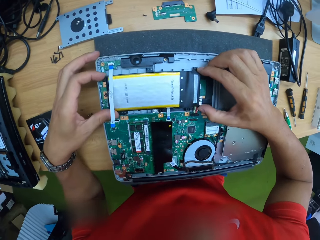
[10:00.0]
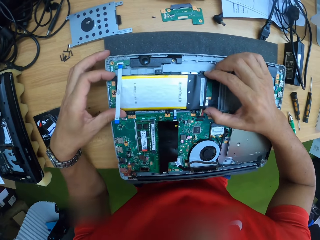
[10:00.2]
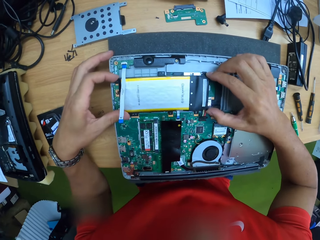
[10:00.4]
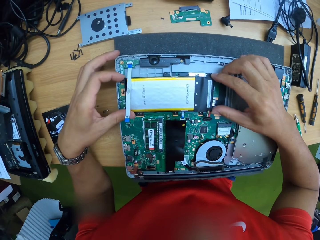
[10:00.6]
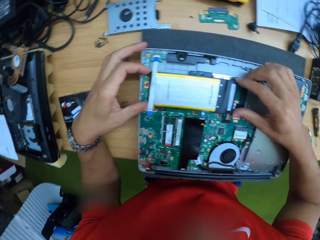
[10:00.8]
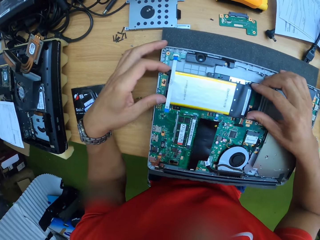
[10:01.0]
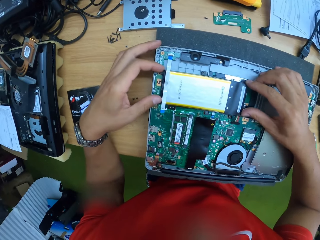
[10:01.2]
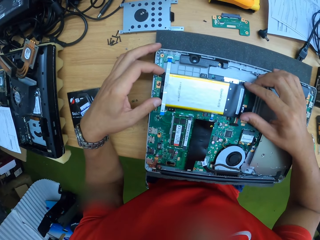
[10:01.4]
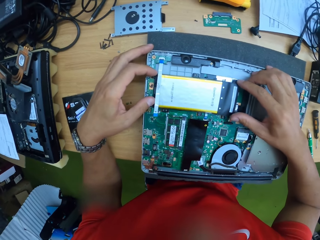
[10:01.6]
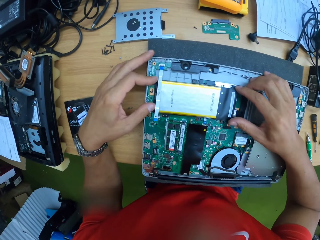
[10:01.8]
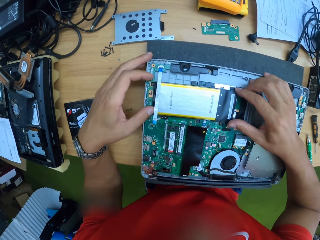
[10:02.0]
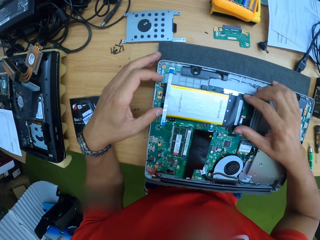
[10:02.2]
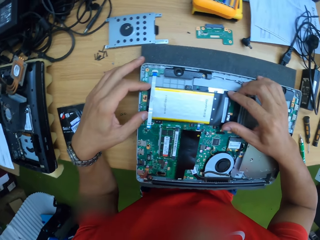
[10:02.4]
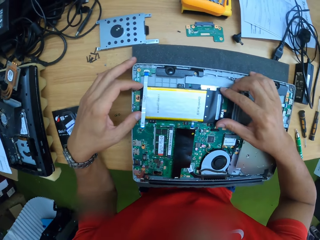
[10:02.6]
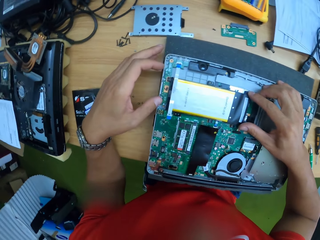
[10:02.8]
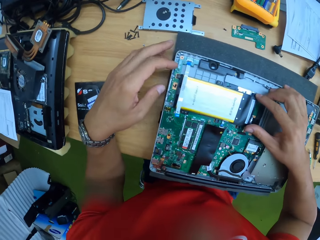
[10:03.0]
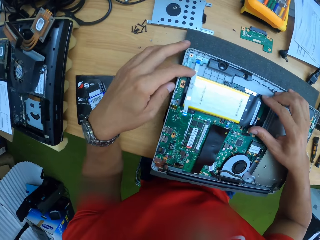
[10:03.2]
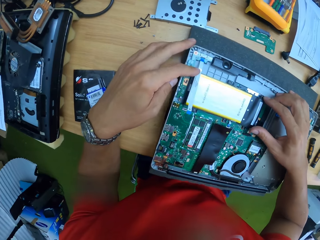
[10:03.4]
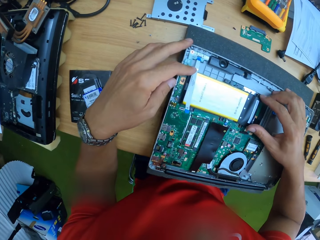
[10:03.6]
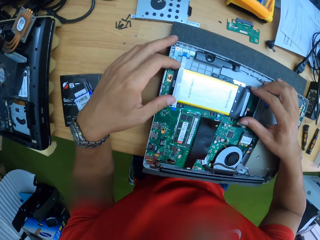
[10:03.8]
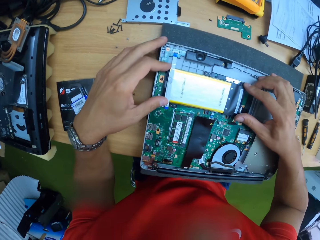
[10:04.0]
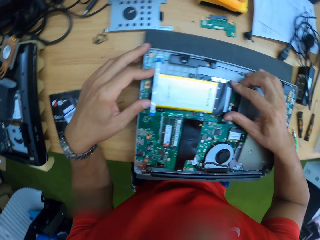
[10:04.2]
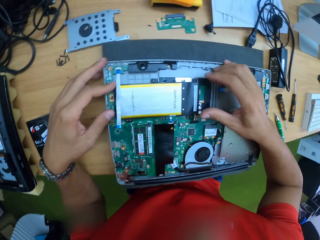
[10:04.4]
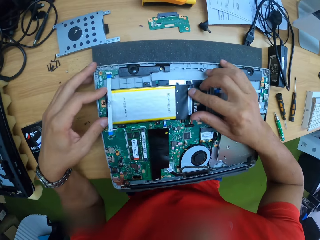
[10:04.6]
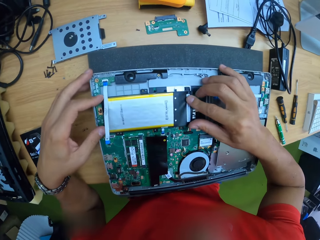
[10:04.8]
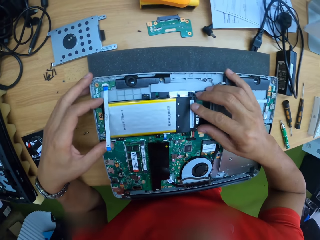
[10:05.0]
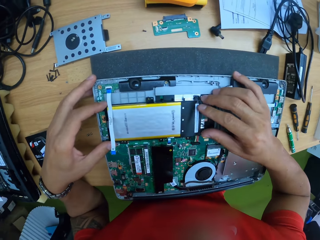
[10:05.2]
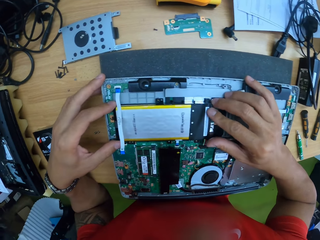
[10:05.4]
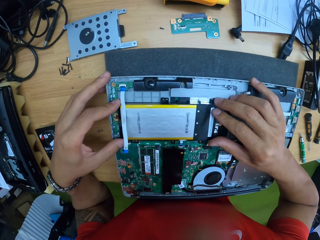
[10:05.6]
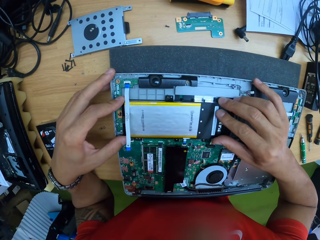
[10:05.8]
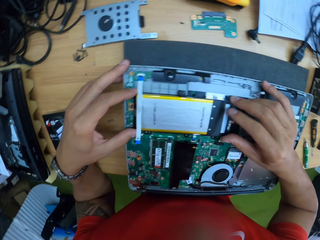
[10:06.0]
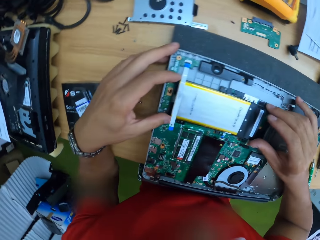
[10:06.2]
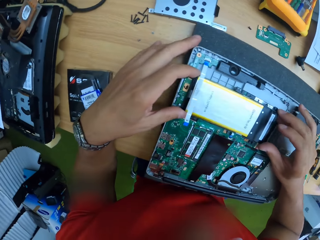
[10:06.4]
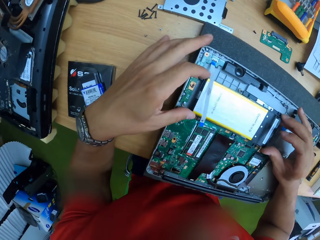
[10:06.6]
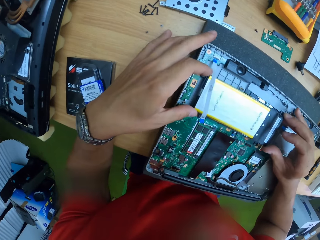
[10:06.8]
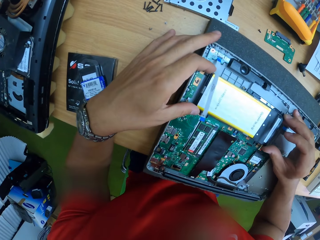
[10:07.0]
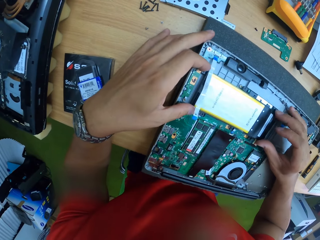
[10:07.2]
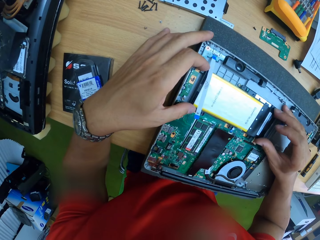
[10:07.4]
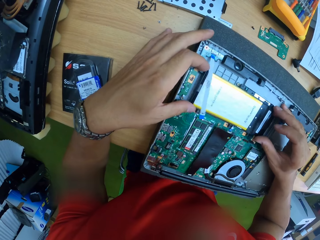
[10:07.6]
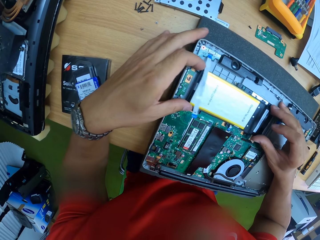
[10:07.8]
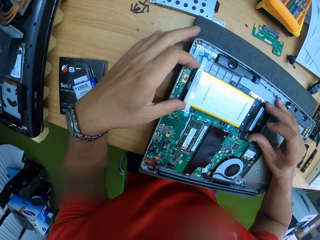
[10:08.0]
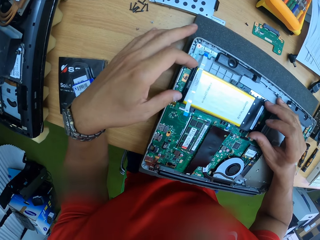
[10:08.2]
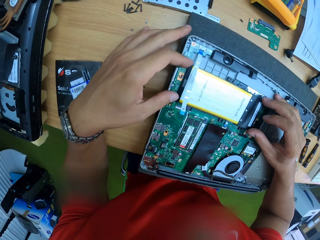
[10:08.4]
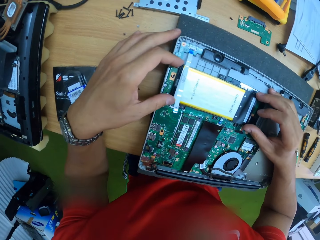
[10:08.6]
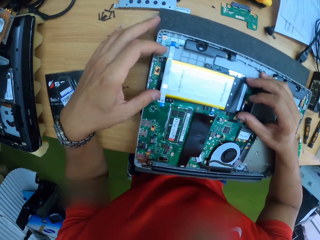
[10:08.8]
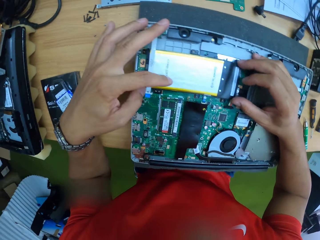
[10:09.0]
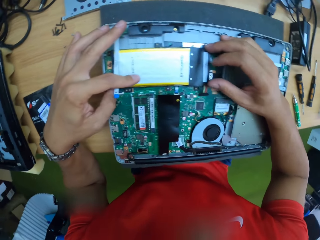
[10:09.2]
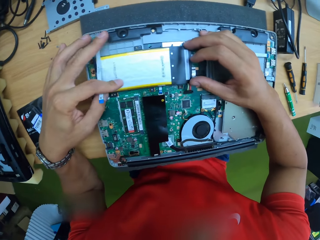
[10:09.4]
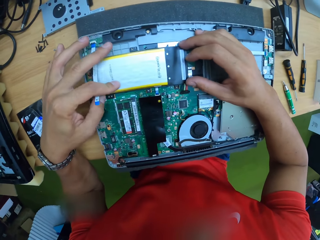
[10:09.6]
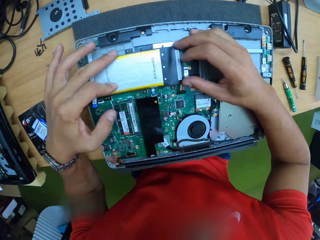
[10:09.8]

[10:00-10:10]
The camera wearer adjusts the hard drive on the table with both hands.

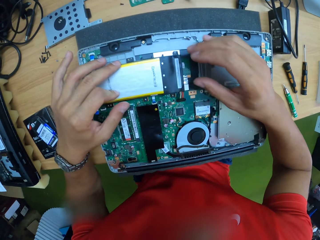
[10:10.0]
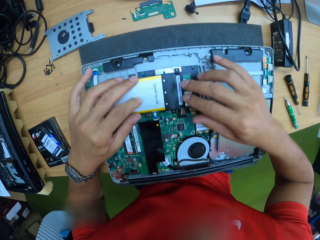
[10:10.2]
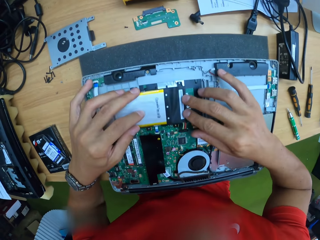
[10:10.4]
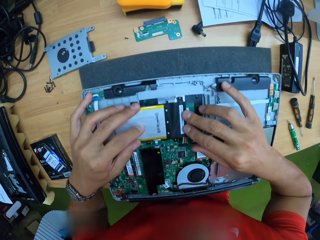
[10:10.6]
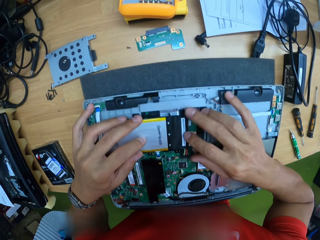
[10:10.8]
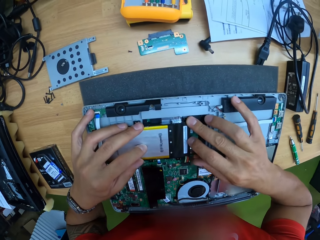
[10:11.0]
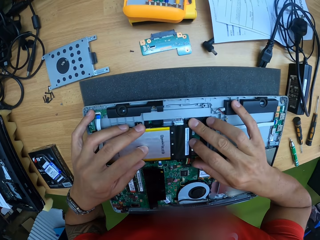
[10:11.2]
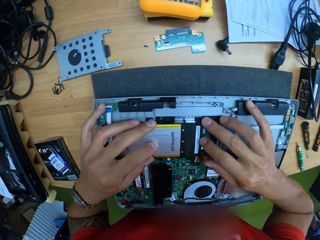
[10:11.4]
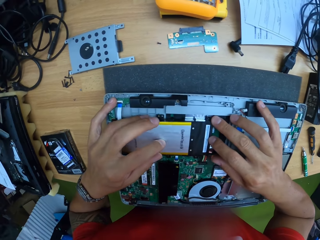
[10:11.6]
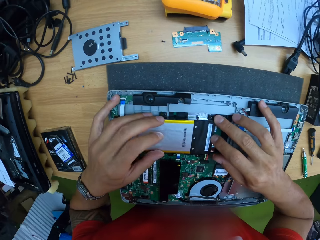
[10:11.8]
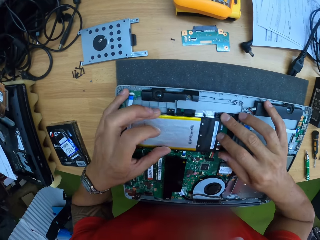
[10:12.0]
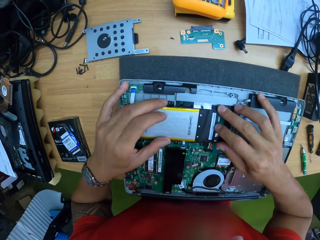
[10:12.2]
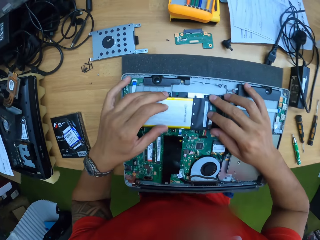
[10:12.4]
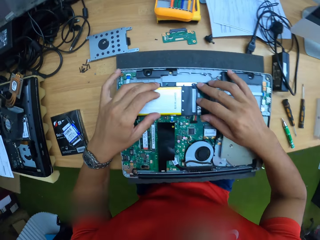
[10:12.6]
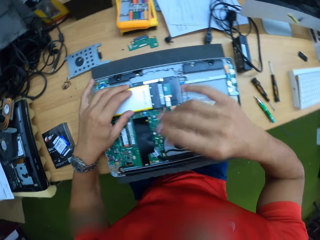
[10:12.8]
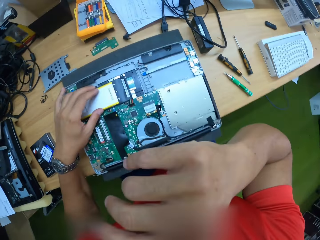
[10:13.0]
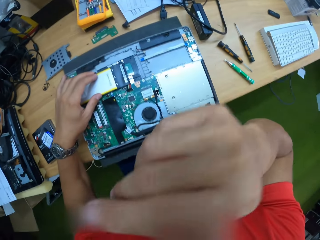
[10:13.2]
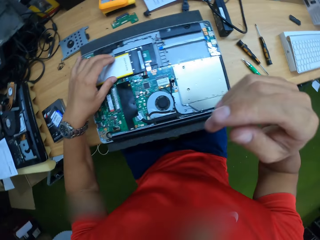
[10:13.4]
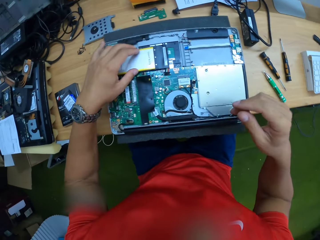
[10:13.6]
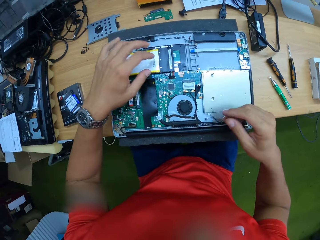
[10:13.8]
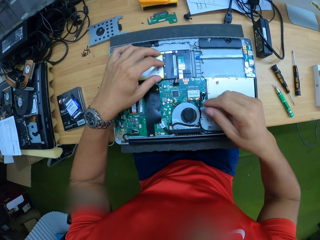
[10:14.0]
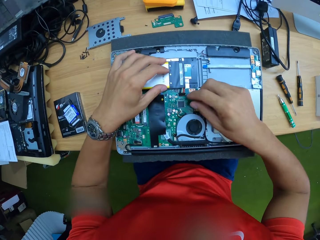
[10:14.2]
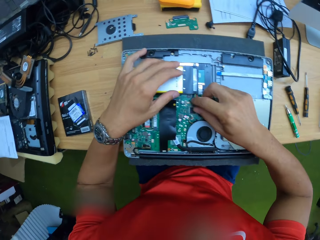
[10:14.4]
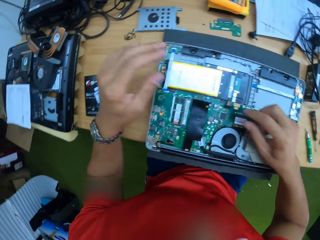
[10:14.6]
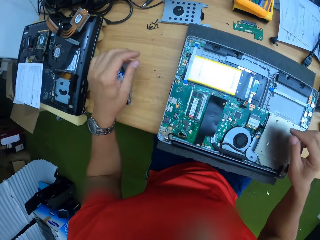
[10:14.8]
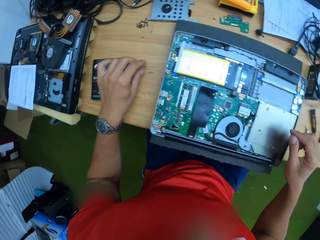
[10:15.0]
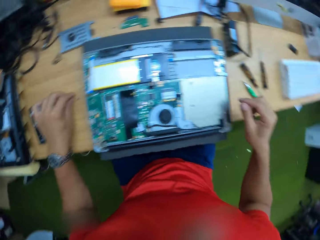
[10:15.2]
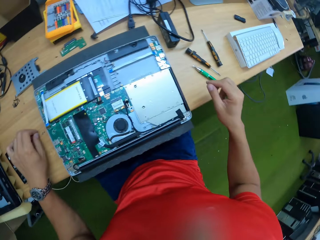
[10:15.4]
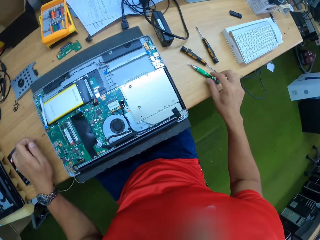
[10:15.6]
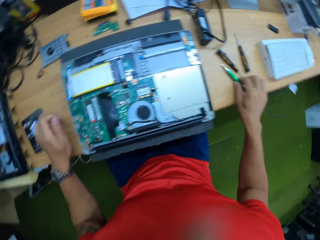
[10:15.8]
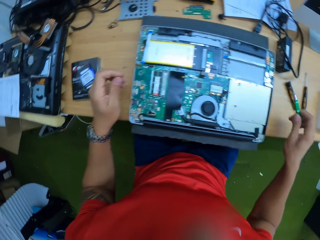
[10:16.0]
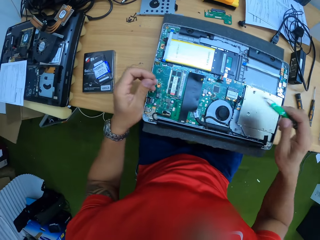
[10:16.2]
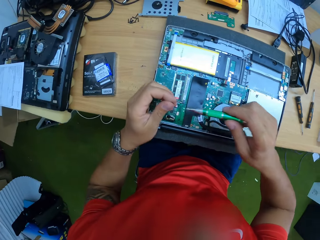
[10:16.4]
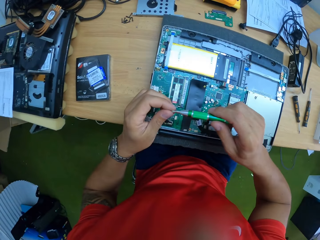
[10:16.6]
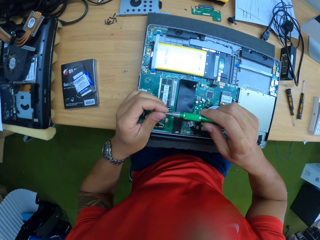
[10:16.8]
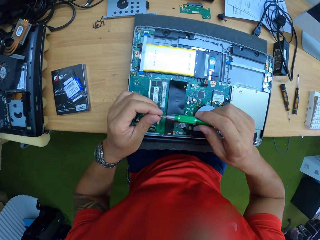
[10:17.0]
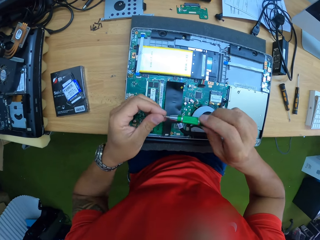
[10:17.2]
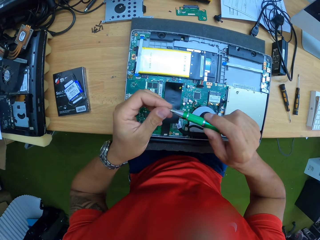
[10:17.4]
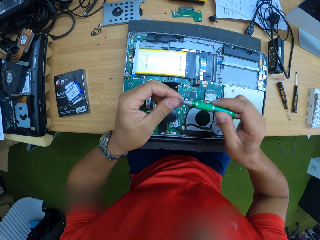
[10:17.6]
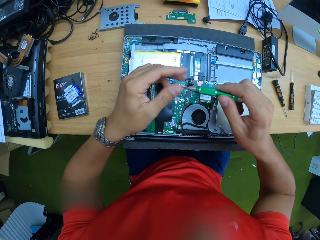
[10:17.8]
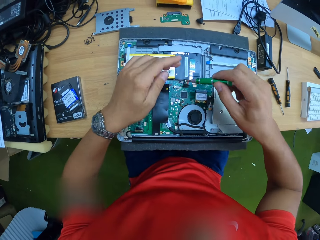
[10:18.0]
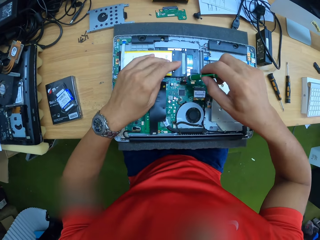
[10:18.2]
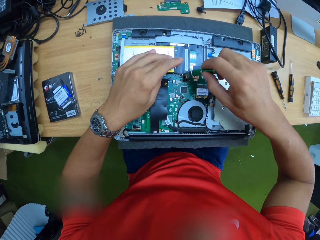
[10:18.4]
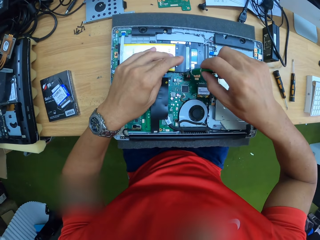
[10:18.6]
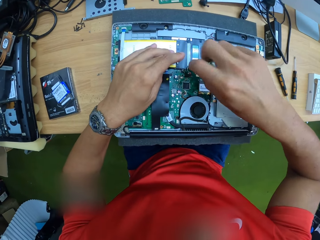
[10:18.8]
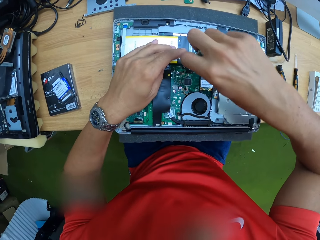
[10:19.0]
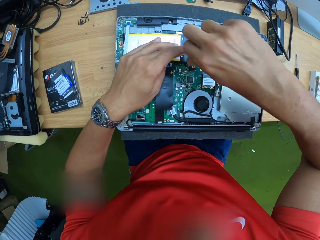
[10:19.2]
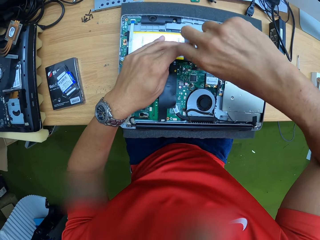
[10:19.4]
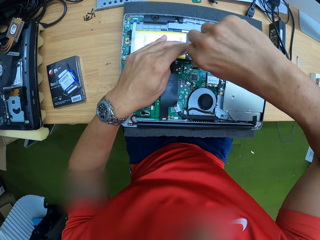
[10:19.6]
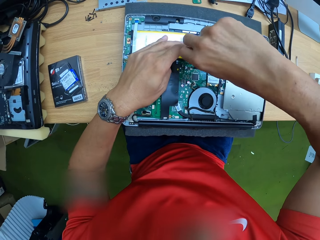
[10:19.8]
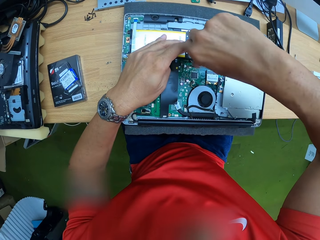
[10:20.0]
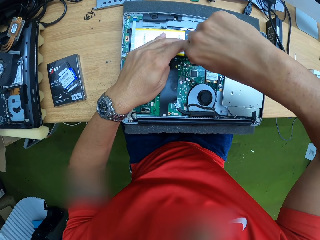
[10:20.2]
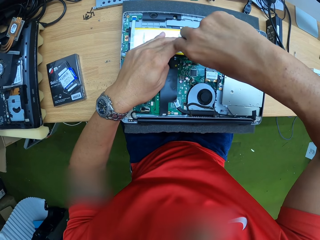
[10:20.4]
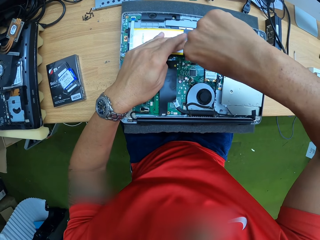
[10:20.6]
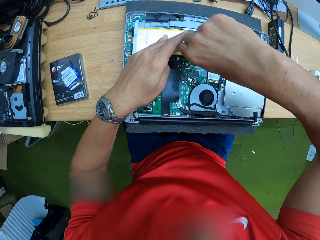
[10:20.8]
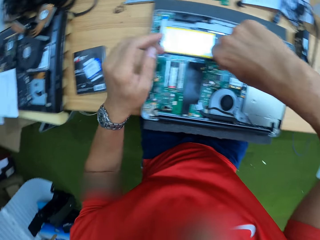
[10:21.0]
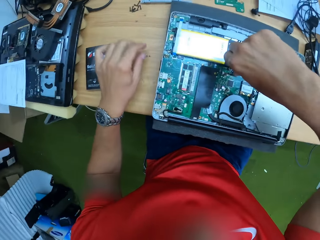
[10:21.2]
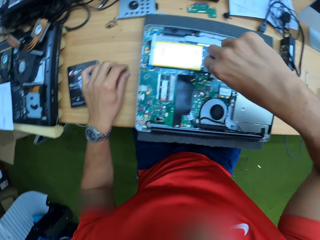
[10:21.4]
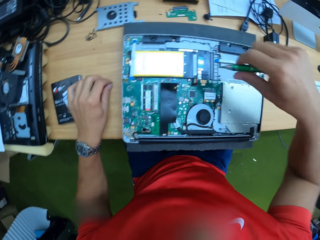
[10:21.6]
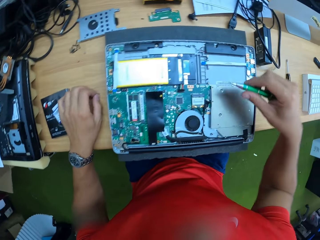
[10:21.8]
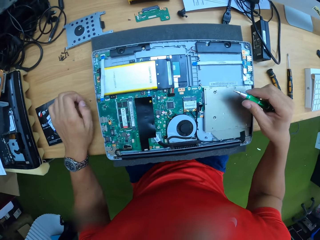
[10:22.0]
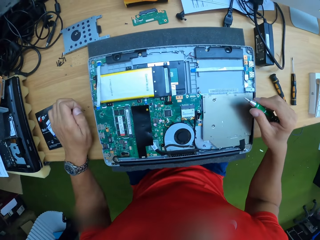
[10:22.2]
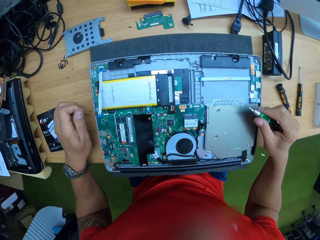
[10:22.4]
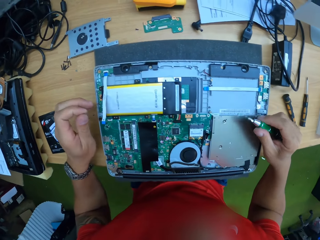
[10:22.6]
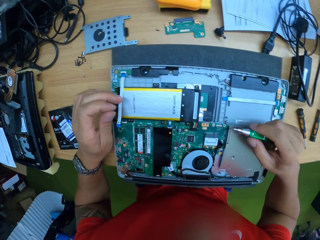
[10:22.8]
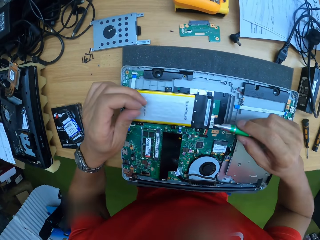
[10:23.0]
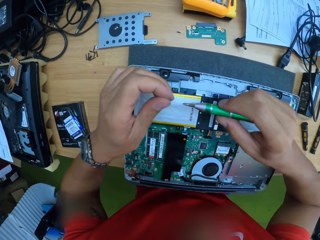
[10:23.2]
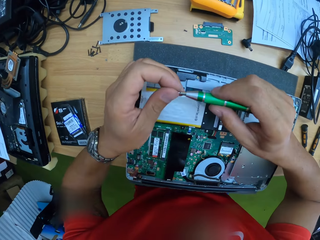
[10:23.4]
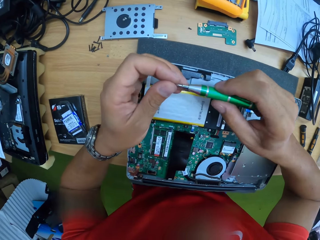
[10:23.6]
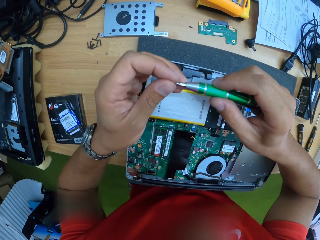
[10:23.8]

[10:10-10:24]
The camera wearer touches his face with his right hand. He takes a screw from the work table with his left hand. He takes a screwdriver from the work table with his right hand. He puts the screw on the screwdriver with his left hand. He tightens the screw on the laptop with the screwdriver in his right hand. He takes a screw from the work table with his left hand.
